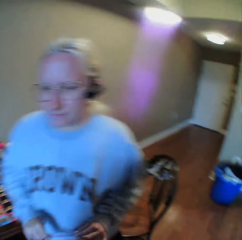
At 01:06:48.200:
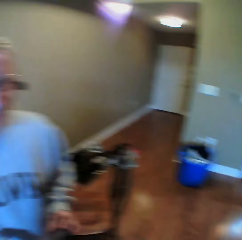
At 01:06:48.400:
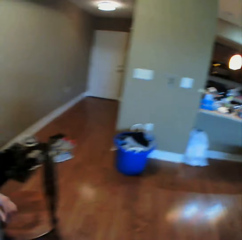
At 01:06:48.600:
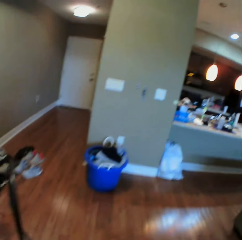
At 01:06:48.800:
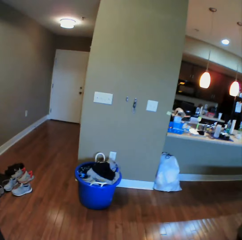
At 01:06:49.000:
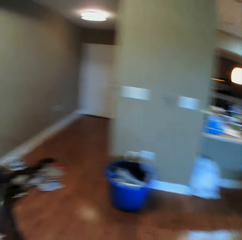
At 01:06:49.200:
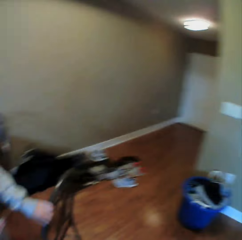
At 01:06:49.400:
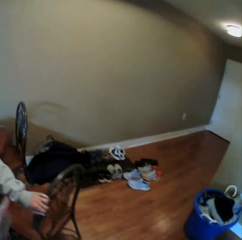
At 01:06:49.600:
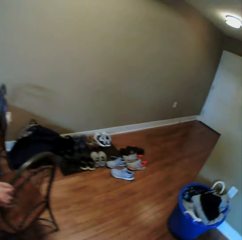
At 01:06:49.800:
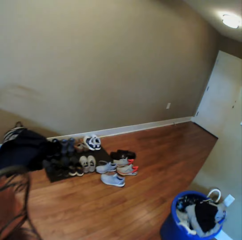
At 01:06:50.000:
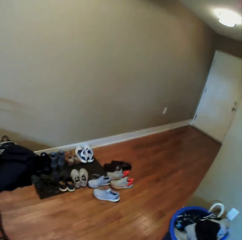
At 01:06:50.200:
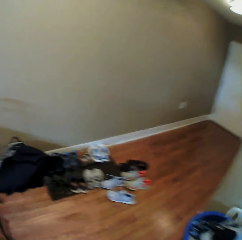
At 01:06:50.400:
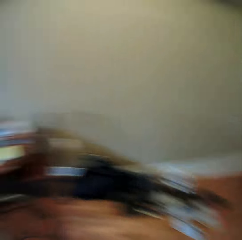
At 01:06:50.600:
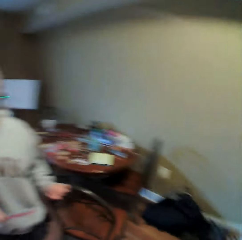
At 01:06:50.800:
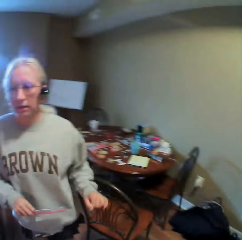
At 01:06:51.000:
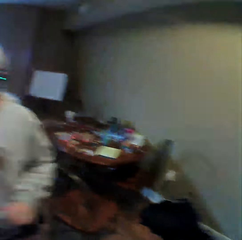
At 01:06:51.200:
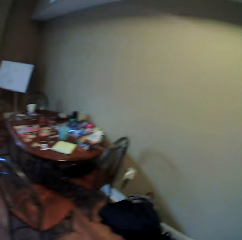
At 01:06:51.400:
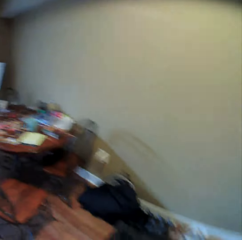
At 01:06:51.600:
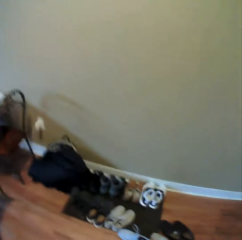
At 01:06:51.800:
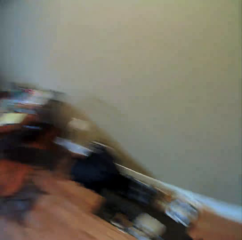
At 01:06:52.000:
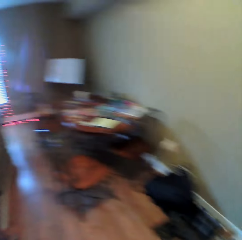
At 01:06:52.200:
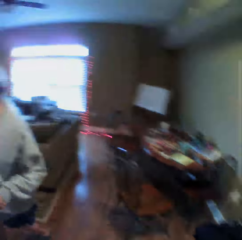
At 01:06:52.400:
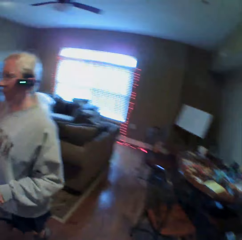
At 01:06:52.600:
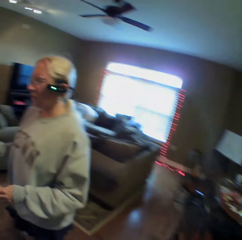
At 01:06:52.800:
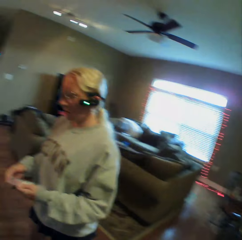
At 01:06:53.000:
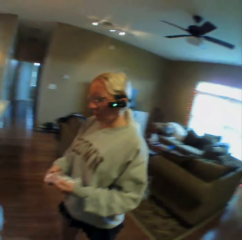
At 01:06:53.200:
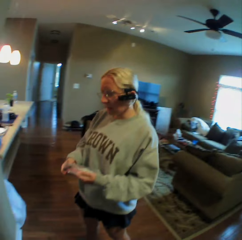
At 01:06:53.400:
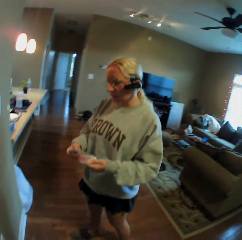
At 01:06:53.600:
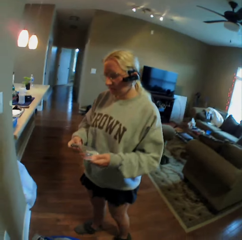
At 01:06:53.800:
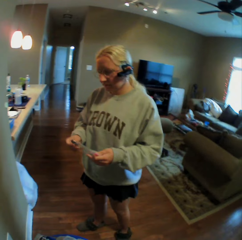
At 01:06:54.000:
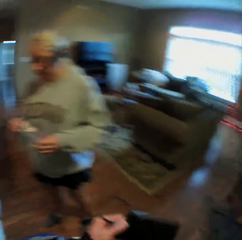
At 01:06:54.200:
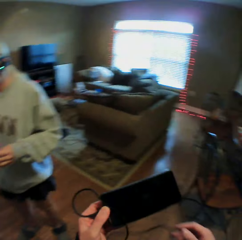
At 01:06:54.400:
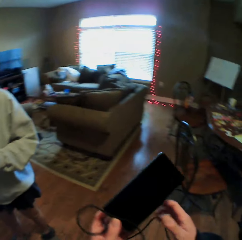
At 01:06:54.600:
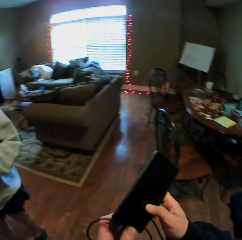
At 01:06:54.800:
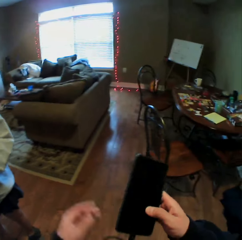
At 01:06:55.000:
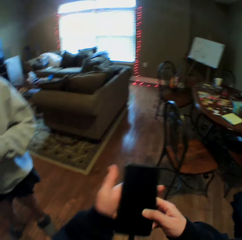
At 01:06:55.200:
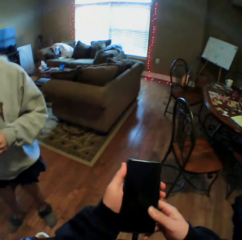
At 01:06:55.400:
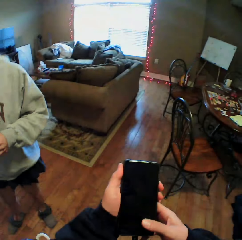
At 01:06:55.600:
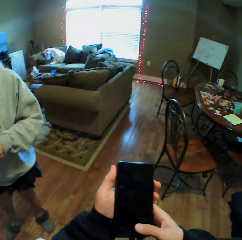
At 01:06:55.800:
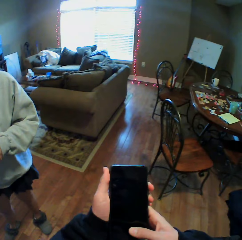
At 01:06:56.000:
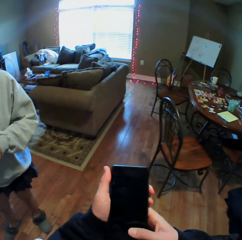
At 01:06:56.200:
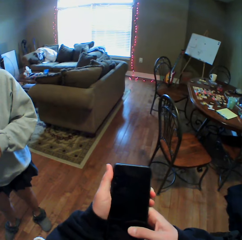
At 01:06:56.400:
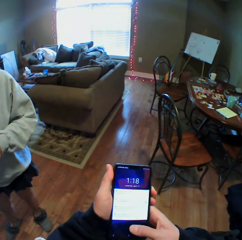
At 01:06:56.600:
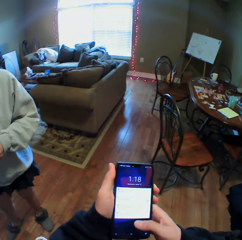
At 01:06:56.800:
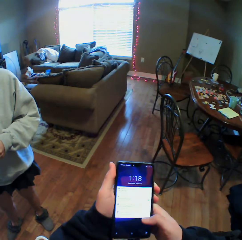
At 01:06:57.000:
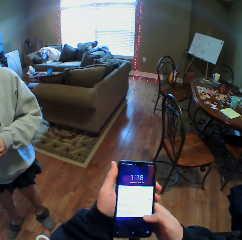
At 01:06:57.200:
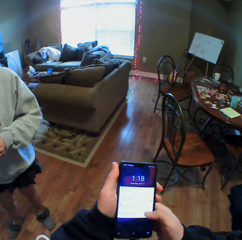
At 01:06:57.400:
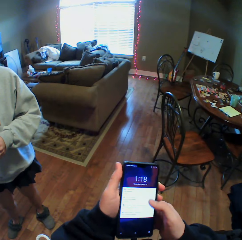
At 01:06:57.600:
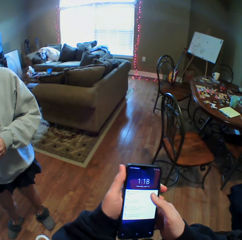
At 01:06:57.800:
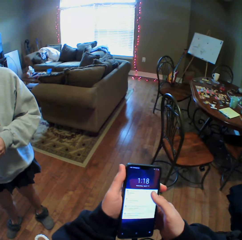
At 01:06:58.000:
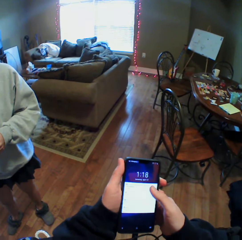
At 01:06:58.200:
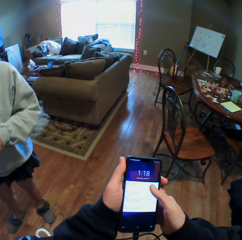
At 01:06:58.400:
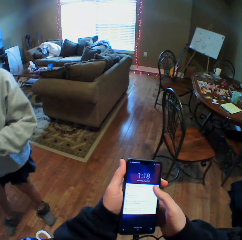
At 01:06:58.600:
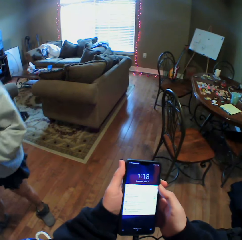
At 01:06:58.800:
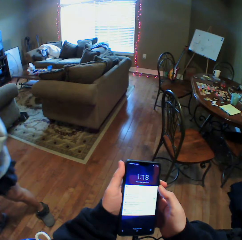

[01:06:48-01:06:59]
A woman walks around. The woman turns around. The camera wearer walks around. The woman holds a chair. The woman looks around. The camera wearer looks around. The woman walks around. The woman holds a paper. The camera wearer holds a mobile phone. They touch their phone. They operate the mobile phone. They put on their phone.
